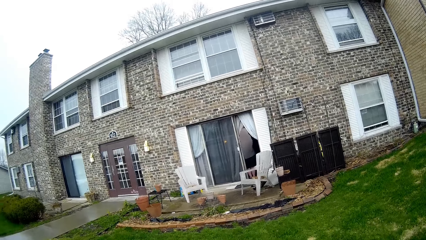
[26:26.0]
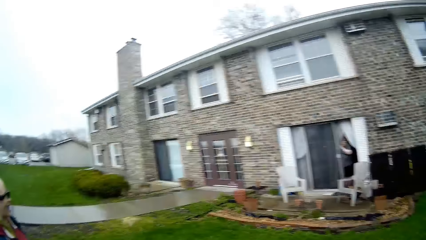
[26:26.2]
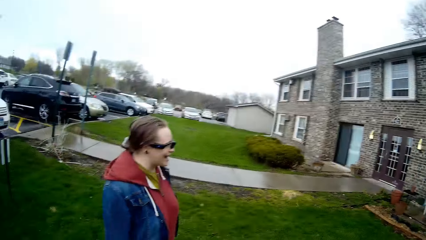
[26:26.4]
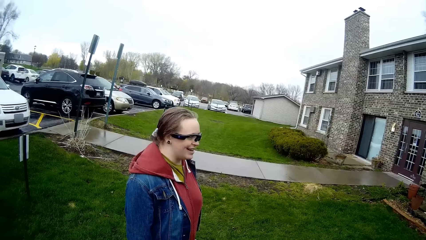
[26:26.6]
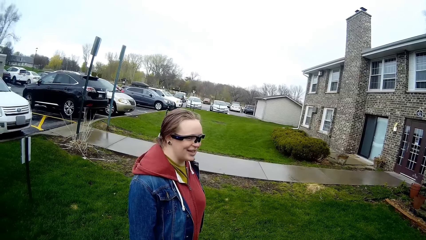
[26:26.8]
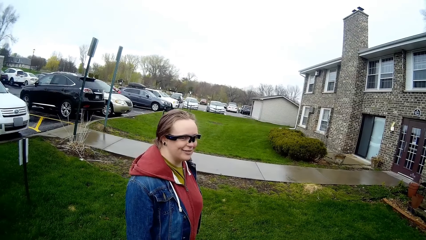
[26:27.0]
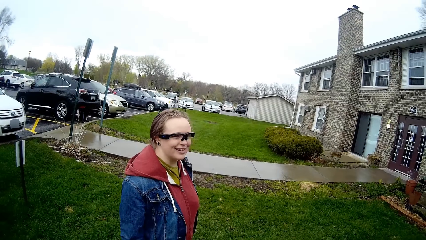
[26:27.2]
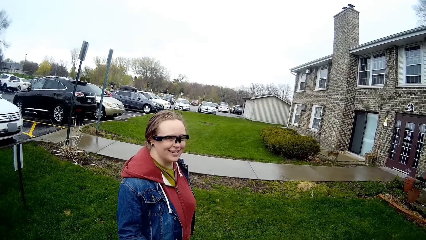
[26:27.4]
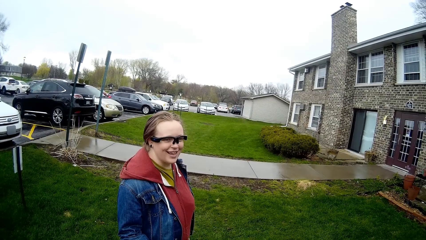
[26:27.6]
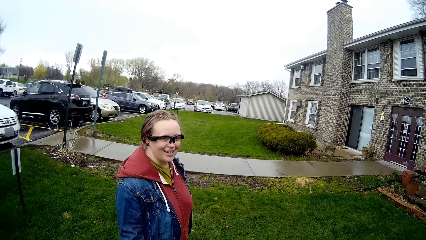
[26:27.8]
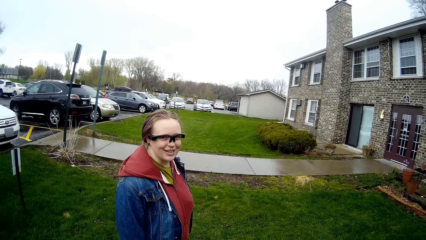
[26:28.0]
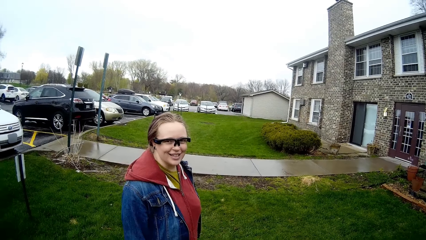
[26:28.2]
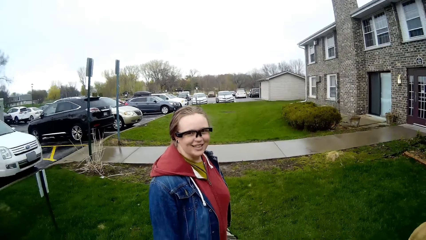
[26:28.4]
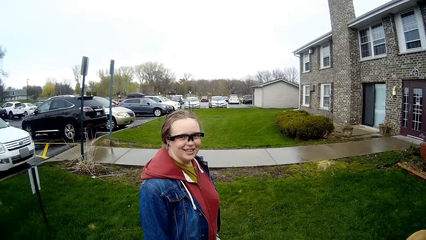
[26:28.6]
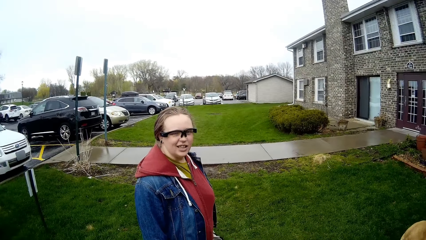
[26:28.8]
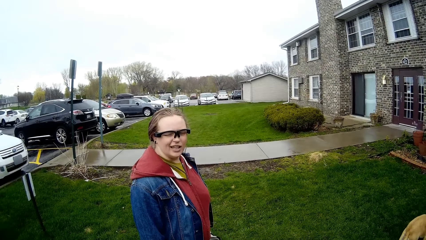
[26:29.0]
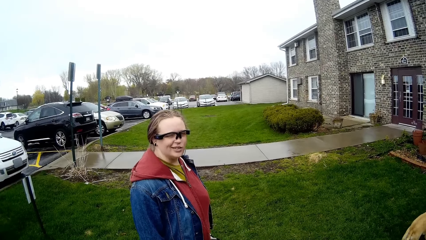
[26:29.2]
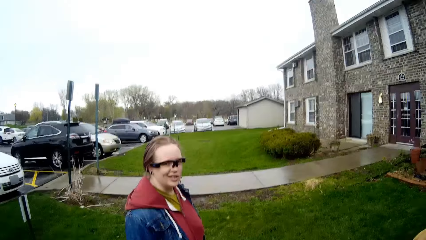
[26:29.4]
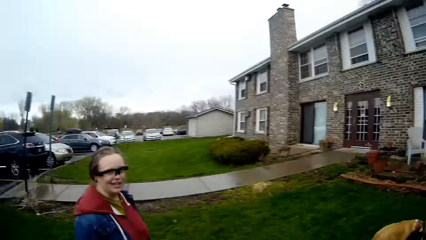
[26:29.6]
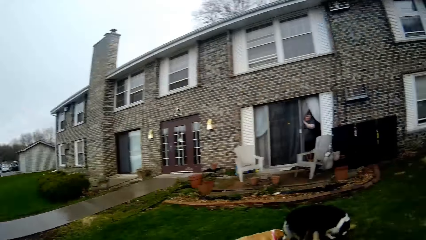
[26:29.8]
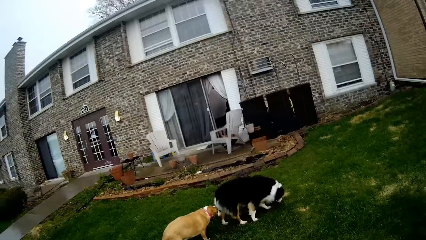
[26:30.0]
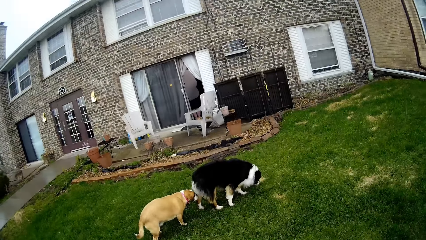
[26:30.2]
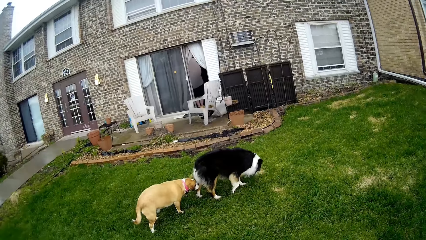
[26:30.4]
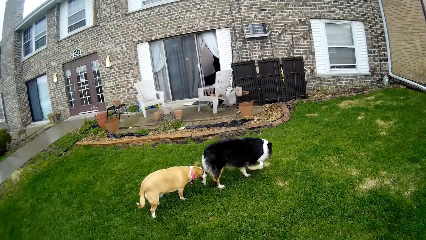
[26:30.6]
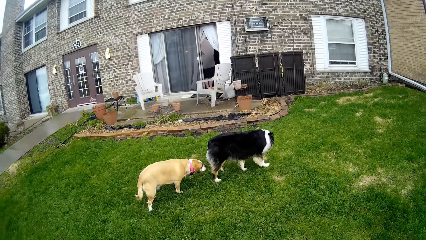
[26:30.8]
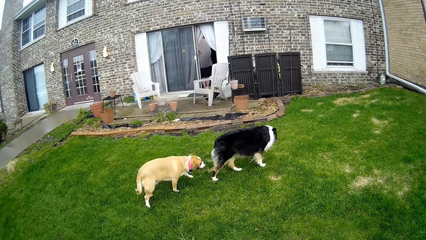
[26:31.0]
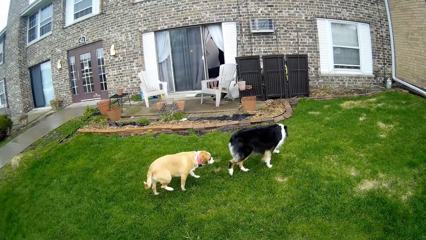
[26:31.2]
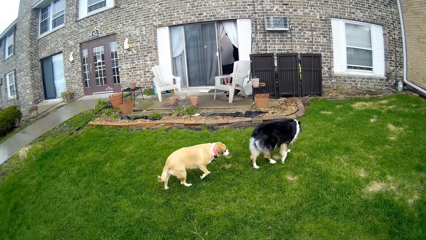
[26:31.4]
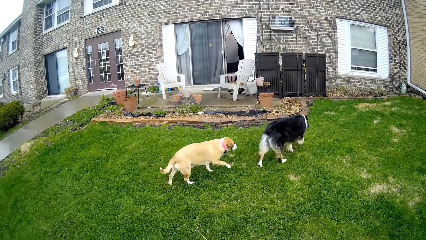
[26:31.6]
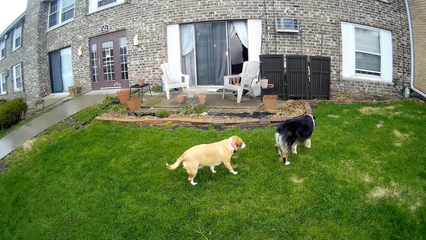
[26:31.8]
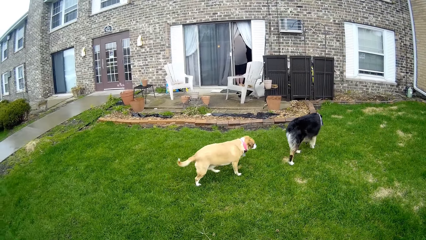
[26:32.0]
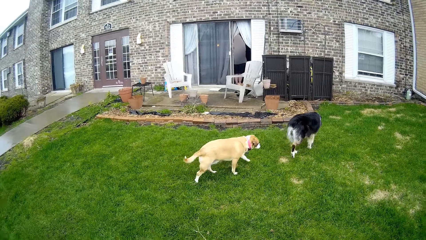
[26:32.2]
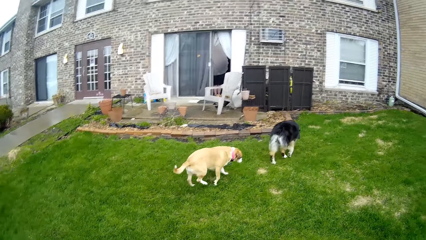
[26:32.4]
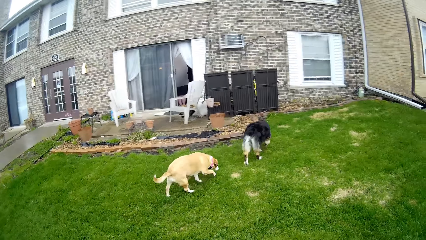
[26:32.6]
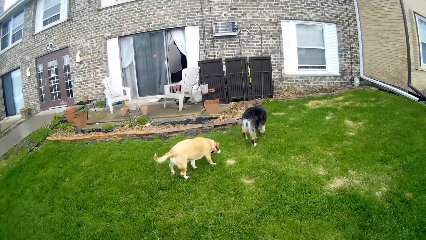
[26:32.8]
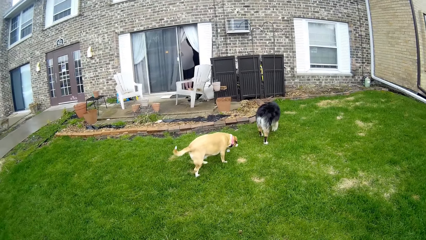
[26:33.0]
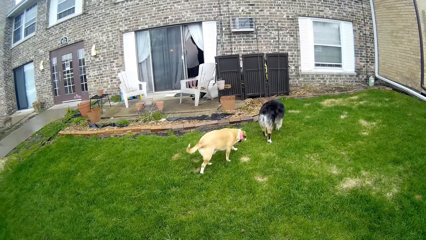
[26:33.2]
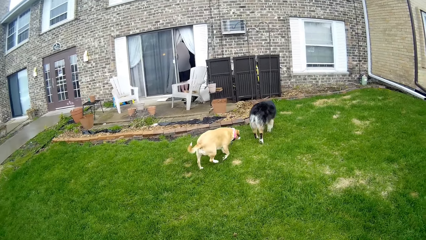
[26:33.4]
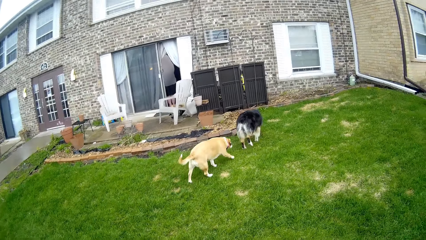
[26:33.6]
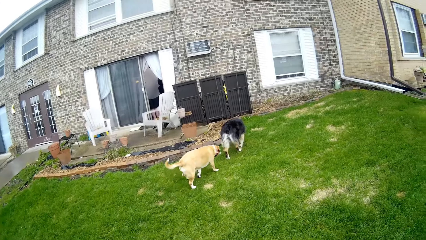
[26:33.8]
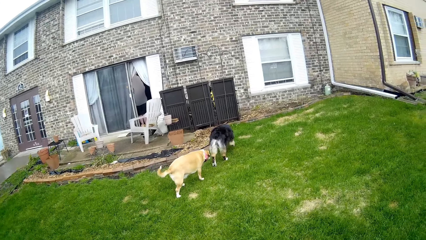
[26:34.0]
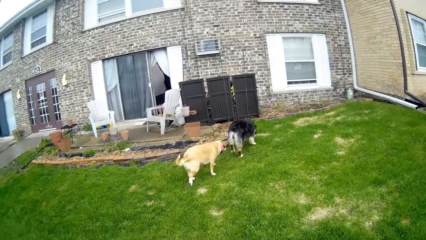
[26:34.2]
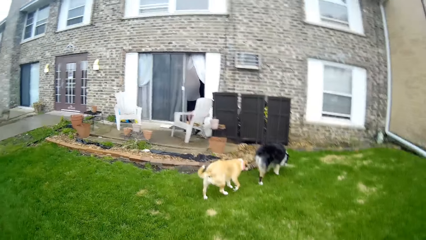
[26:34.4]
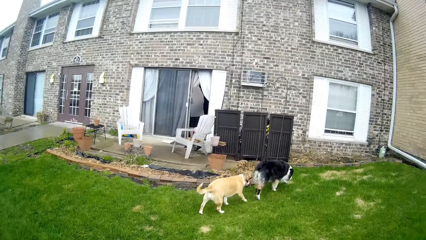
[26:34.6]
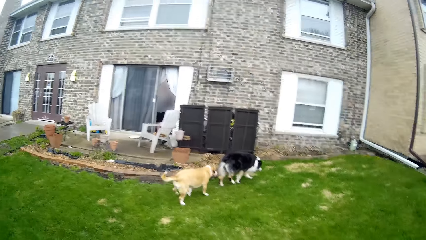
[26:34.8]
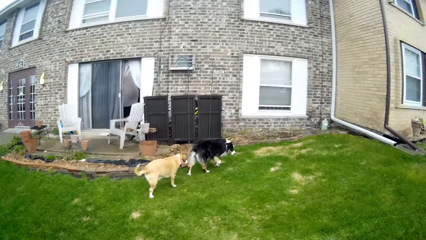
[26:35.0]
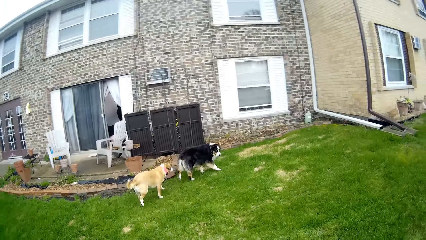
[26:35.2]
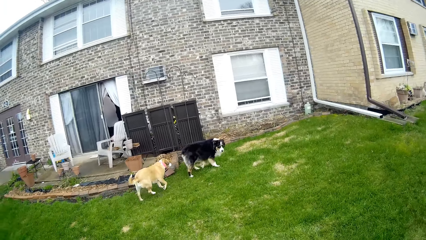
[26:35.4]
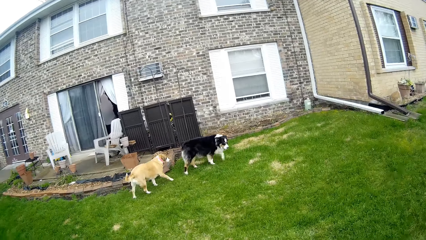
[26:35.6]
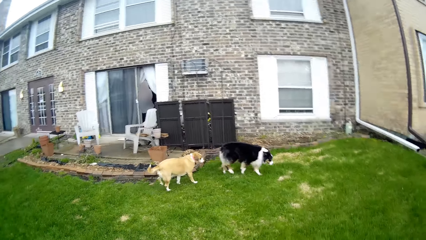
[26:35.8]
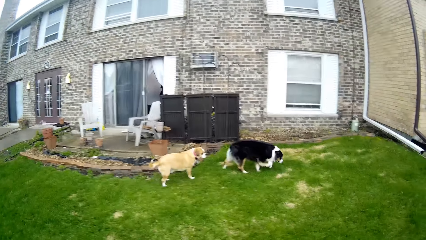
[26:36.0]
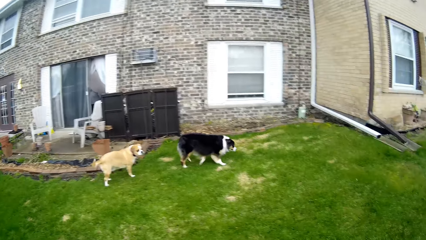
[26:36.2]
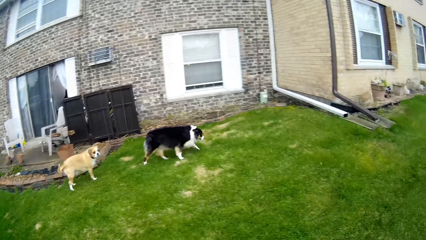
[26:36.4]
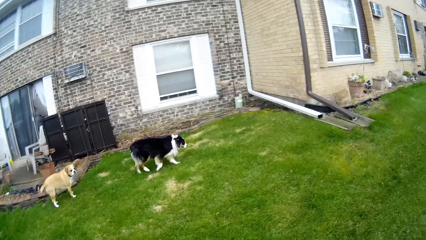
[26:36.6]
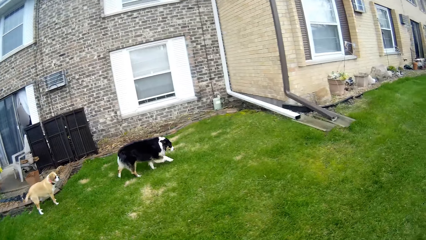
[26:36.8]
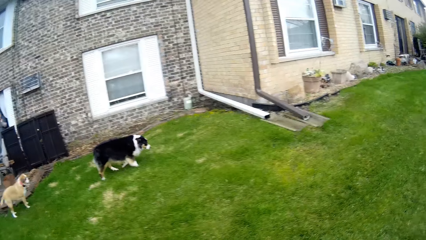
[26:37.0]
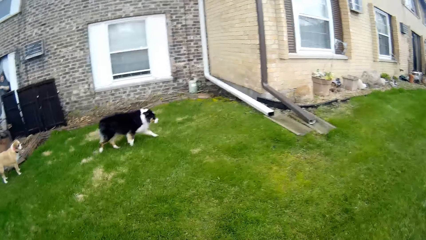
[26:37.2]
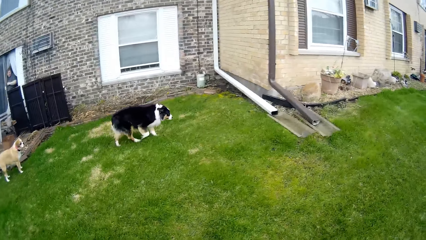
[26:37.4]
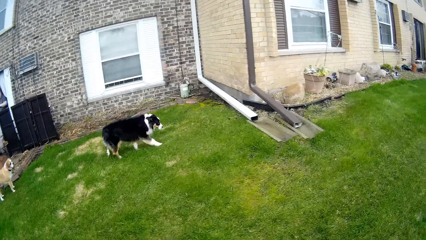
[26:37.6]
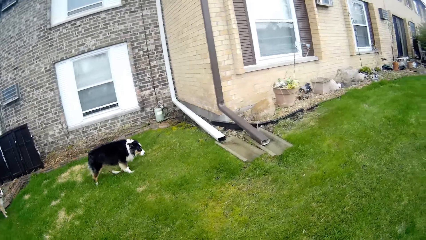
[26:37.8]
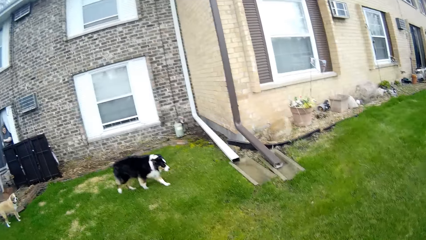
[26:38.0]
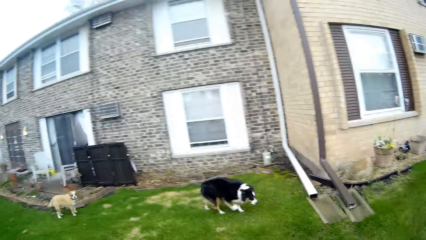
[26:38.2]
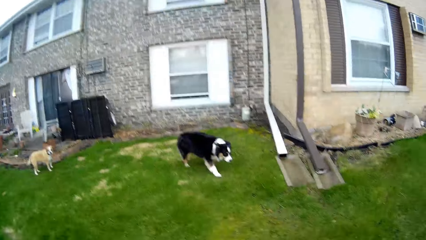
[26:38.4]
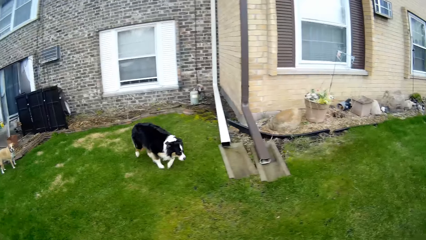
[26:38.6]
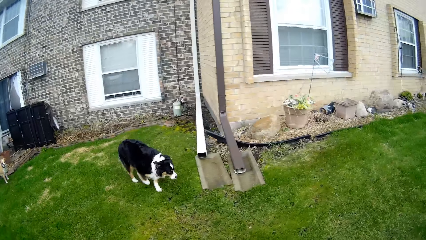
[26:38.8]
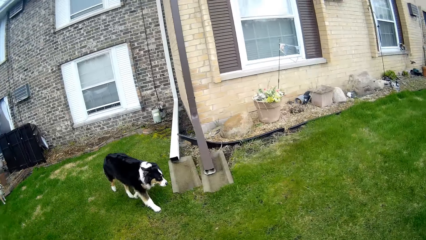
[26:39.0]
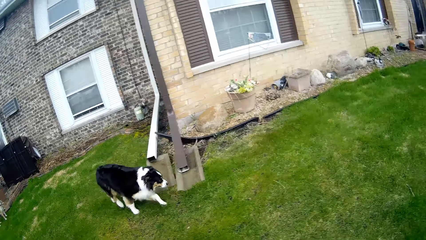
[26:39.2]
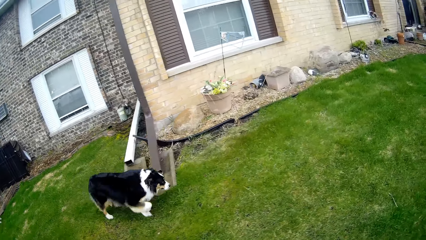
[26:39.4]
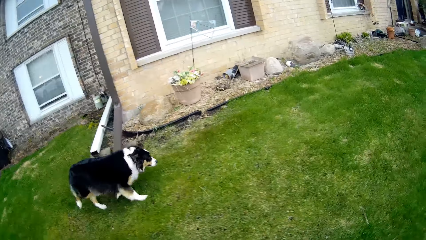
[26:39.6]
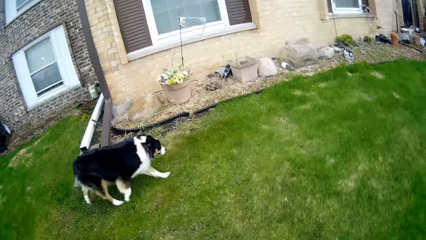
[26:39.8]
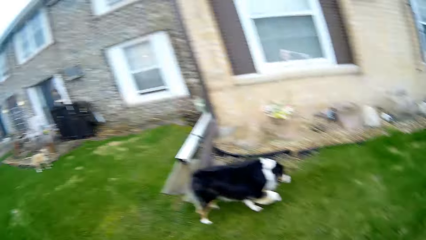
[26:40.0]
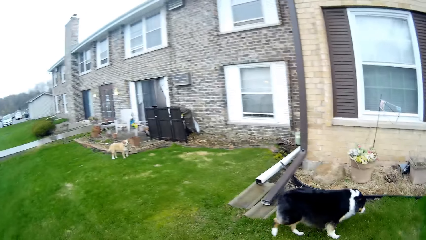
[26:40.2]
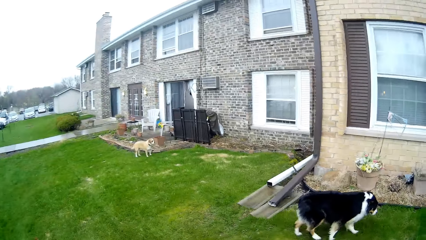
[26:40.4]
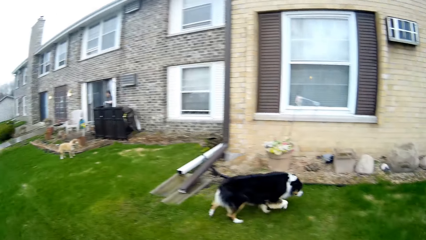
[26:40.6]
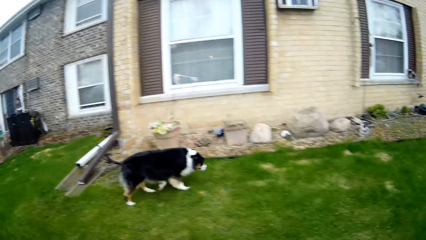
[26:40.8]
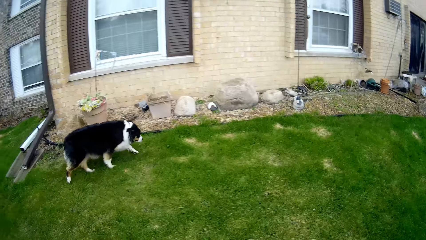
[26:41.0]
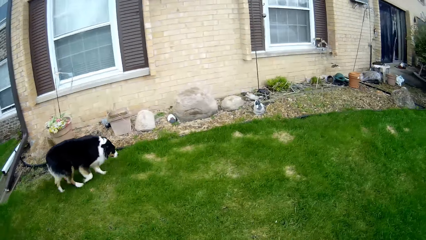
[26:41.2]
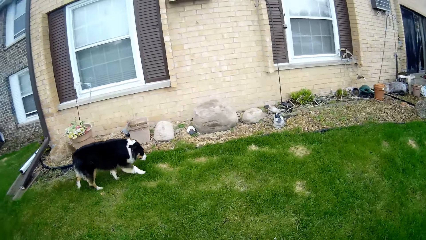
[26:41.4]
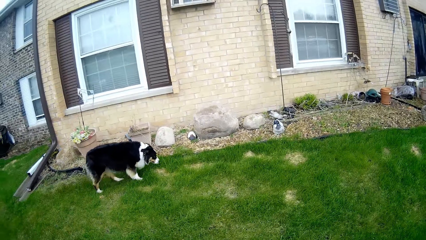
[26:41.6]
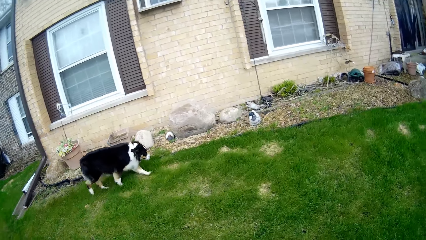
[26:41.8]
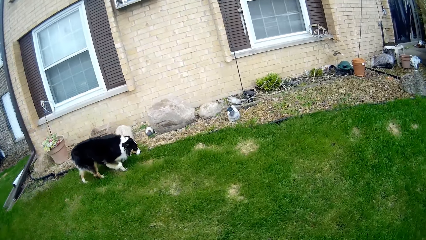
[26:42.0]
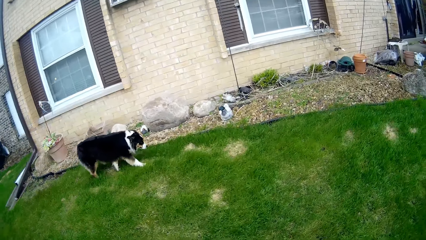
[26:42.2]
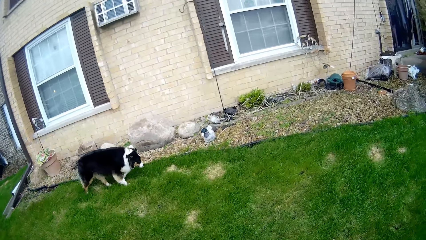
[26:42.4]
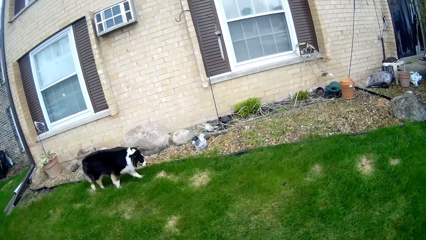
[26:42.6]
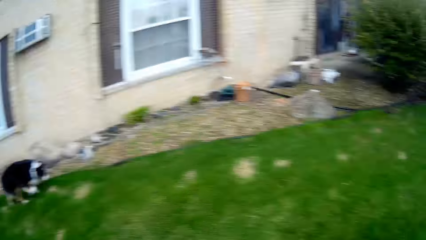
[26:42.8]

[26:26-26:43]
The camera wearer looks around. They do something. The dog walks to a lawn.
